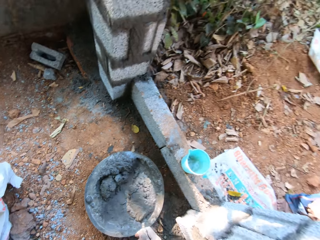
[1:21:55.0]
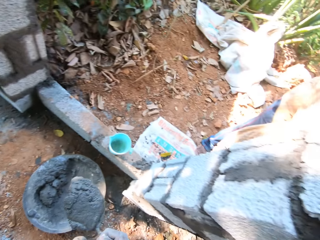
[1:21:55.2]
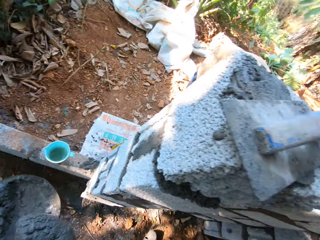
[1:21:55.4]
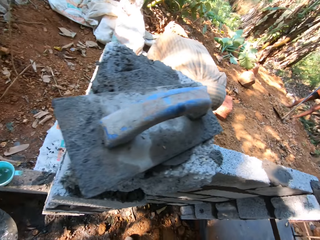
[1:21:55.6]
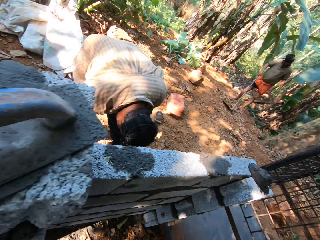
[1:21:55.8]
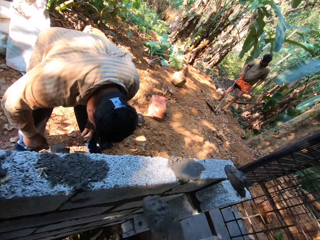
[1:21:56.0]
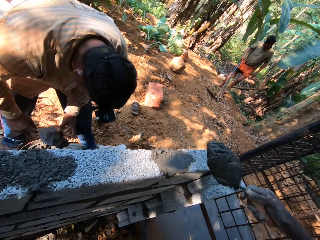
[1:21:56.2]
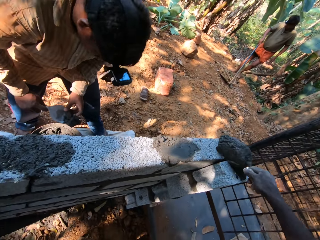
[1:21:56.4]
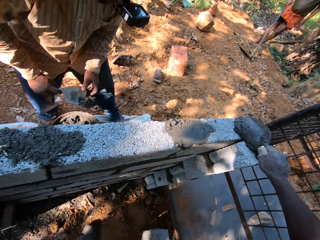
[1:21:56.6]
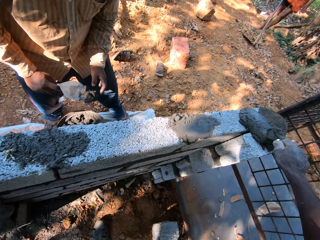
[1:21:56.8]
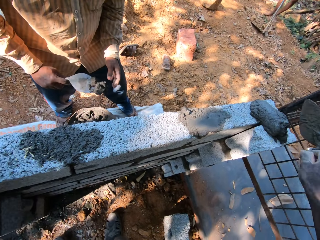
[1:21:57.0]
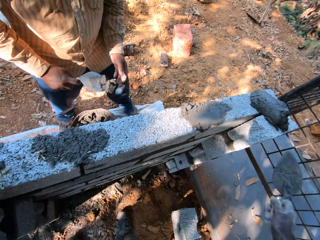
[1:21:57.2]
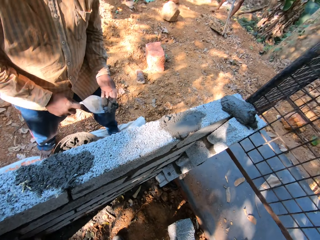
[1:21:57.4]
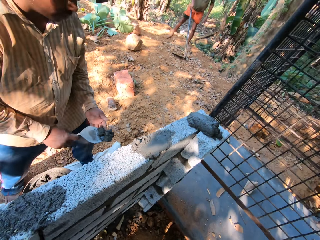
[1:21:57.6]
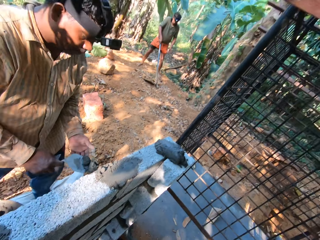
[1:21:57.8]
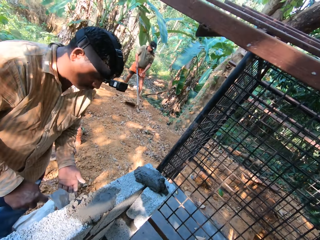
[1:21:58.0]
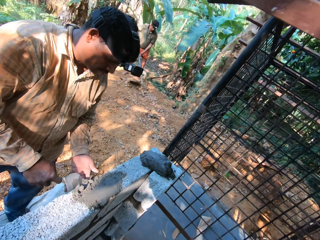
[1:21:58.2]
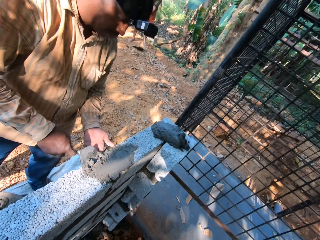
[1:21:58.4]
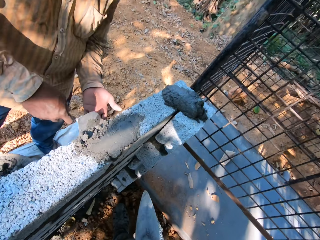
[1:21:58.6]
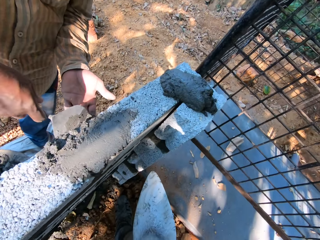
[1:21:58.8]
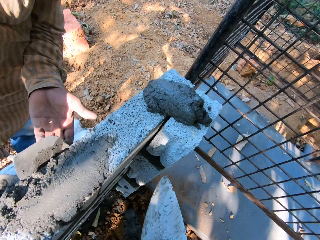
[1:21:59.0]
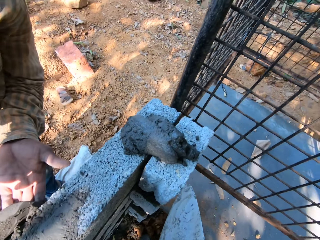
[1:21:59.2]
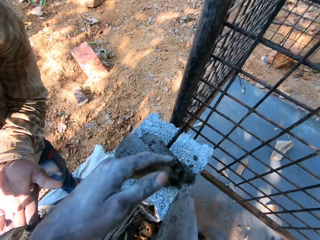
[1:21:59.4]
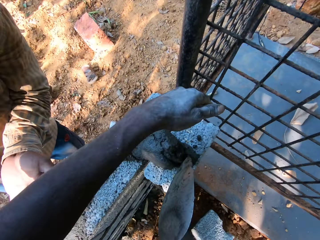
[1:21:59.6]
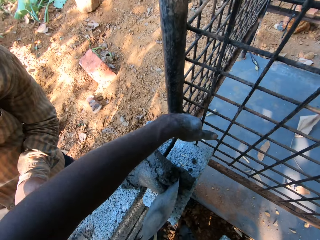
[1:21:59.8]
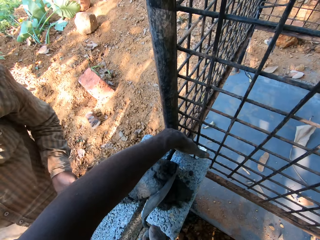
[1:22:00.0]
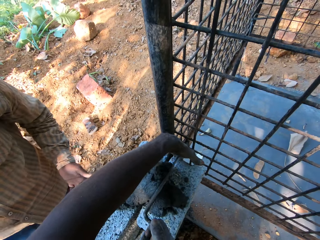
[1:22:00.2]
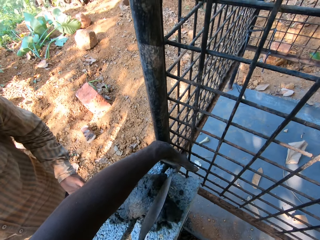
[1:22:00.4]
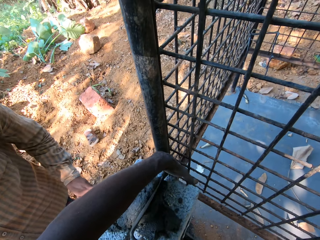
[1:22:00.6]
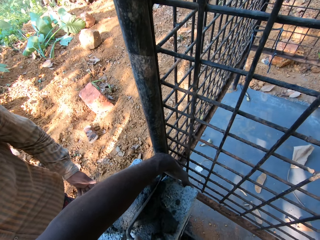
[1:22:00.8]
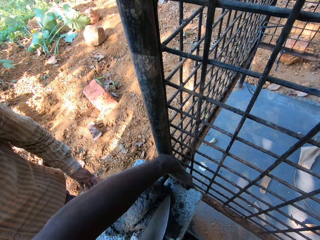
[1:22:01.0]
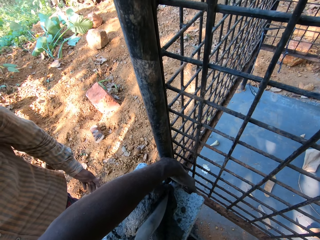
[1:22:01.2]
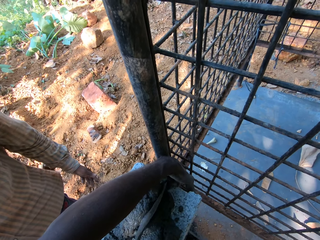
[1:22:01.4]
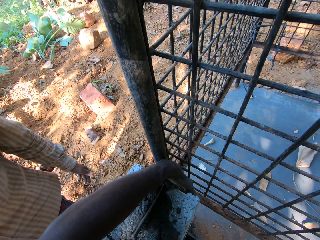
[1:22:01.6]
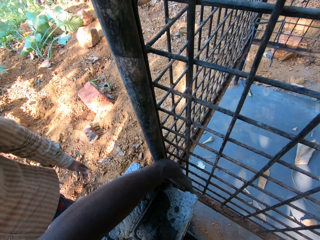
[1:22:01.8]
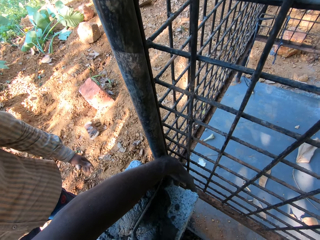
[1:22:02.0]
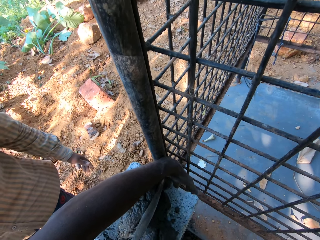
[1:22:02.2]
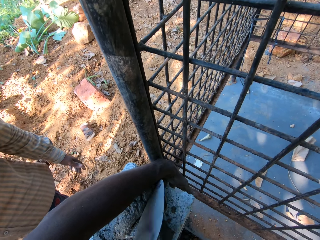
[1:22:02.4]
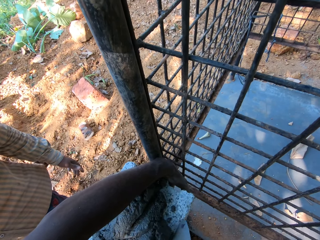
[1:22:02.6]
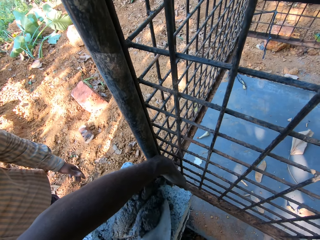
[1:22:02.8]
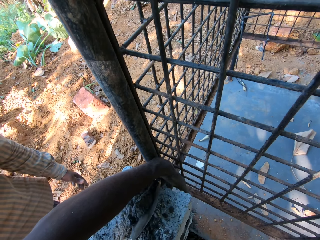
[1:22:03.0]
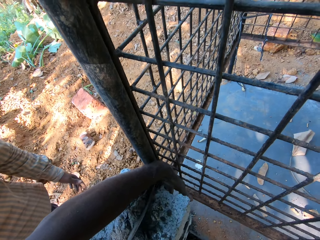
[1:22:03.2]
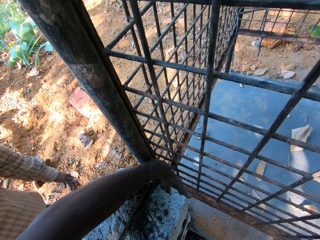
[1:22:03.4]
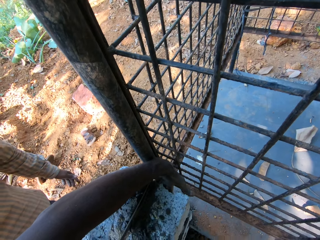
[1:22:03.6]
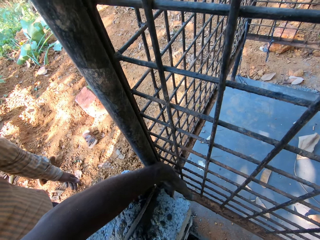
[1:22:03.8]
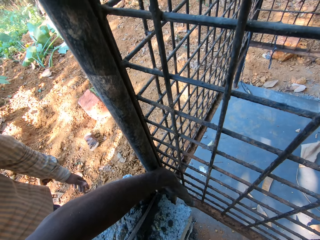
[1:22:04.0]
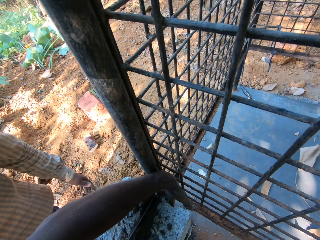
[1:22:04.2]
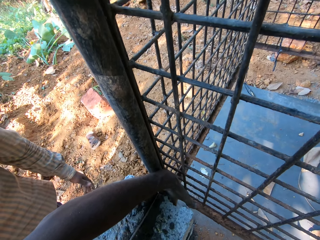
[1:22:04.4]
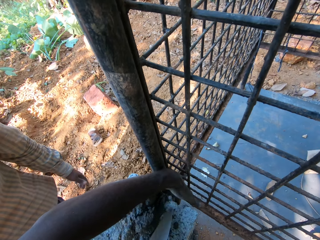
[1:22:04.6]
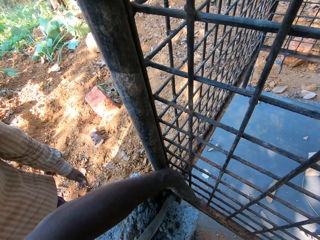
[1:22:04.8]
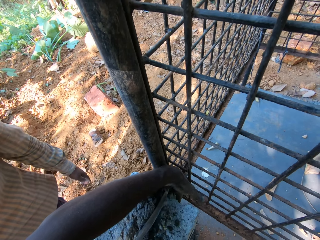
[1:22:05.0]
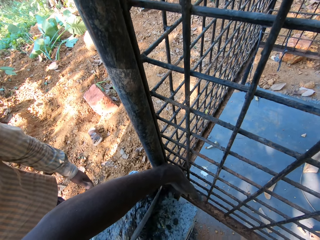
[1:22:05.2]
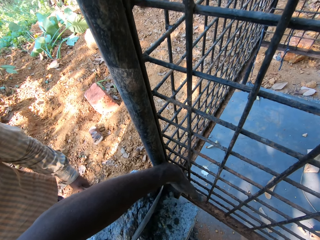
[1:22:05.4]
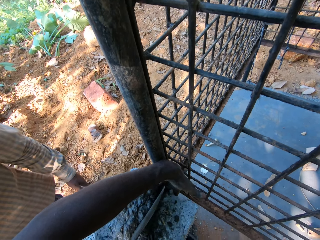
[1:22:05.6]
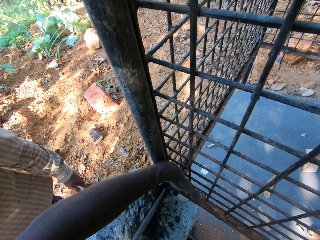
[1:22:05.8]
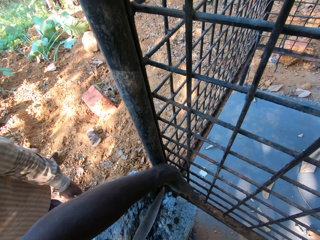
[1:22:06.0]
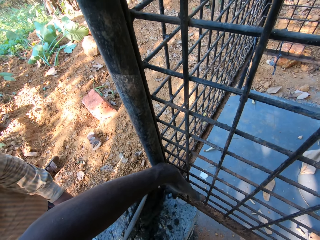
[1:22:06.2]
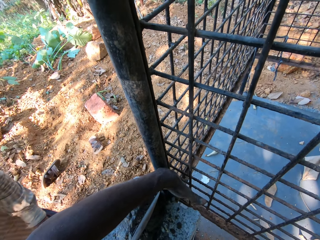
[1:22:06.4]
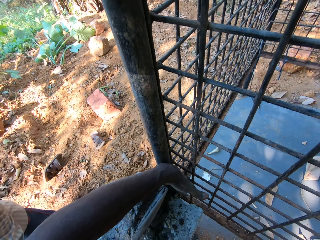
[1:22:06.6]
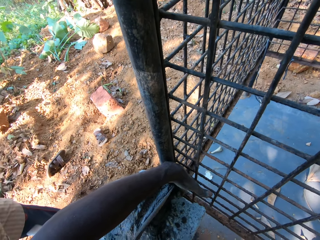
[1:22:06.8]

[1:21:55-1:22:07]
A man scoops cement mortar from the head pan of cement mortar on the ground with the brick trowel in his right hand. The camera wearer pours the cement mortar on the brick trowel in his right hand on the bricks. The man plasters the cement mortar on the wall with the brick trowel. The camera wearer spreads cement evenly inside the stone with the brick trowel. He fills the bricks' perpends with the cement mortar with the brick trowel in his right hand. He touches the stone.

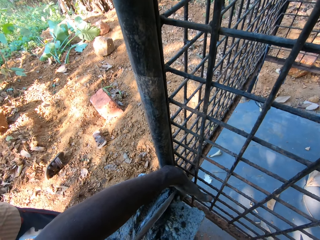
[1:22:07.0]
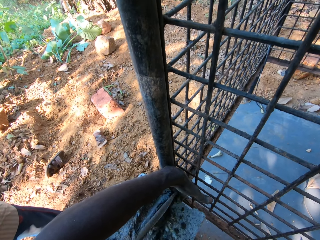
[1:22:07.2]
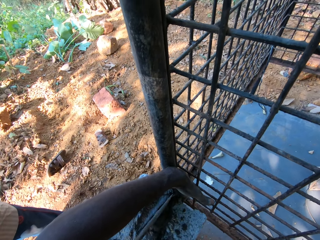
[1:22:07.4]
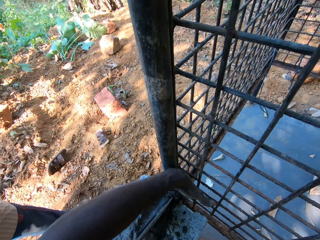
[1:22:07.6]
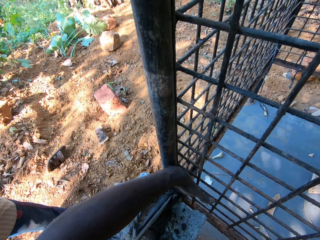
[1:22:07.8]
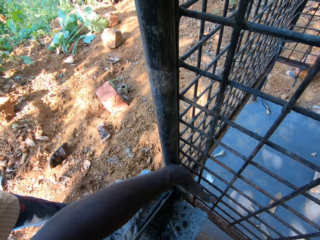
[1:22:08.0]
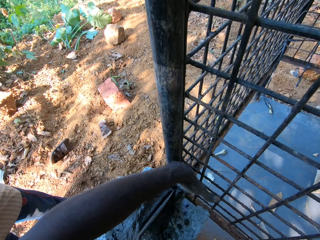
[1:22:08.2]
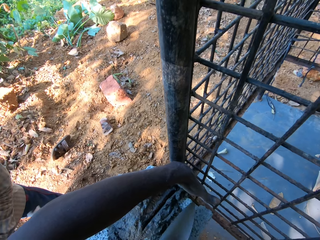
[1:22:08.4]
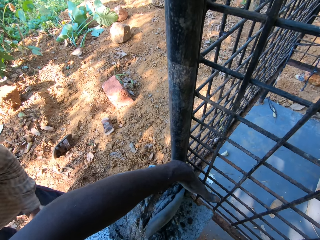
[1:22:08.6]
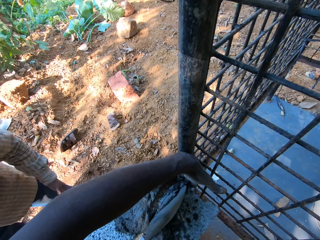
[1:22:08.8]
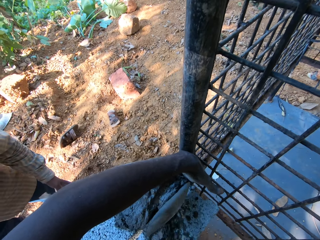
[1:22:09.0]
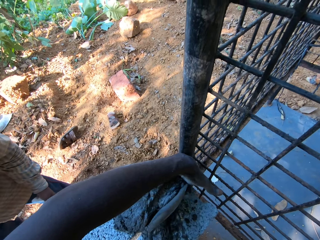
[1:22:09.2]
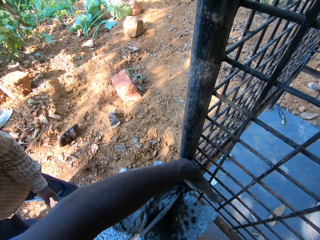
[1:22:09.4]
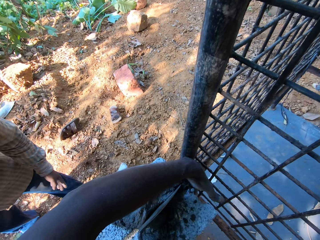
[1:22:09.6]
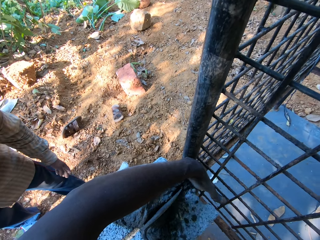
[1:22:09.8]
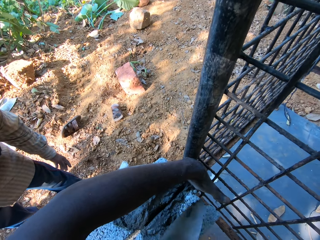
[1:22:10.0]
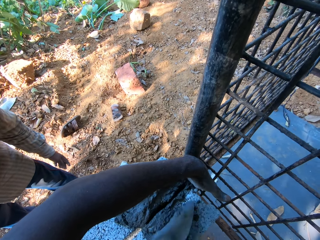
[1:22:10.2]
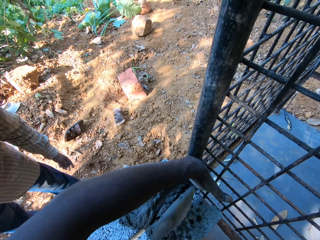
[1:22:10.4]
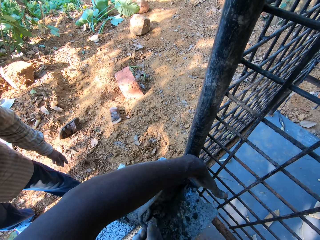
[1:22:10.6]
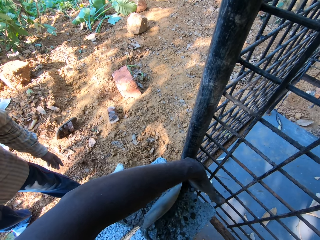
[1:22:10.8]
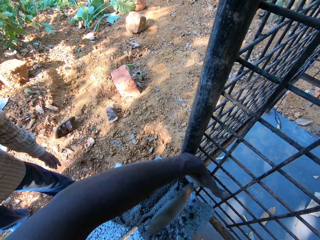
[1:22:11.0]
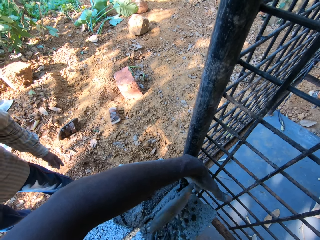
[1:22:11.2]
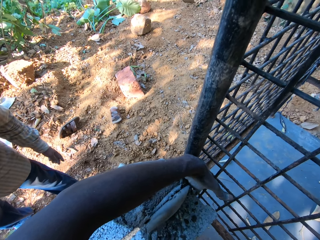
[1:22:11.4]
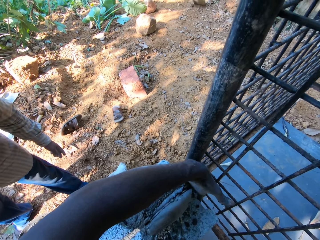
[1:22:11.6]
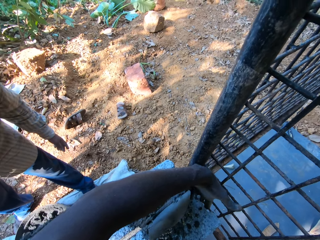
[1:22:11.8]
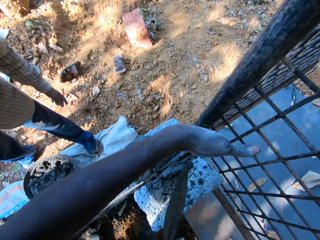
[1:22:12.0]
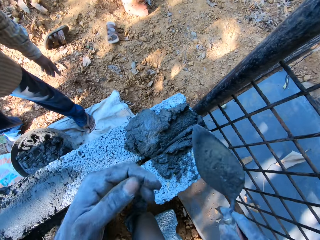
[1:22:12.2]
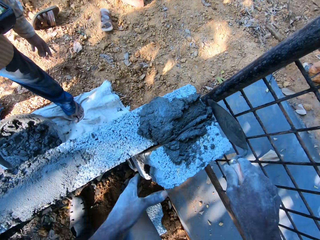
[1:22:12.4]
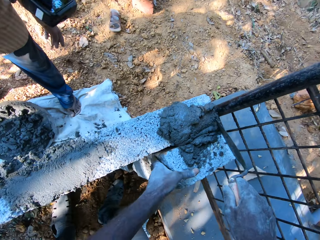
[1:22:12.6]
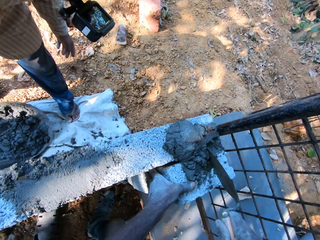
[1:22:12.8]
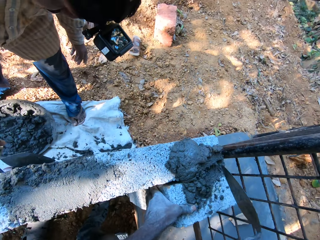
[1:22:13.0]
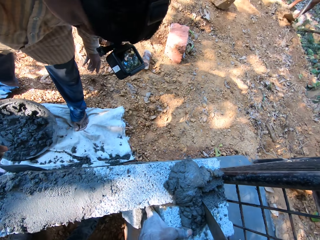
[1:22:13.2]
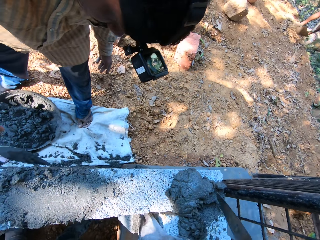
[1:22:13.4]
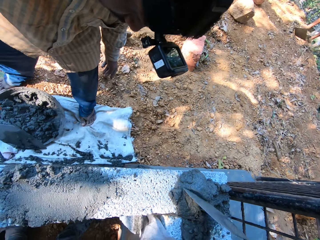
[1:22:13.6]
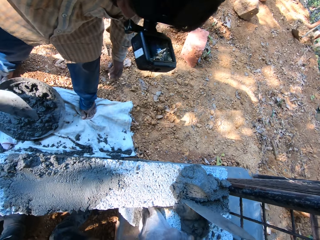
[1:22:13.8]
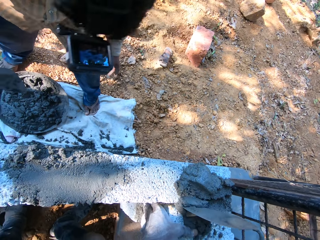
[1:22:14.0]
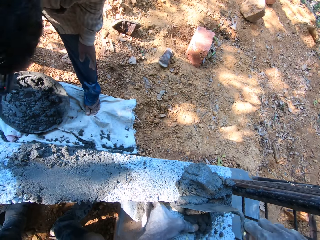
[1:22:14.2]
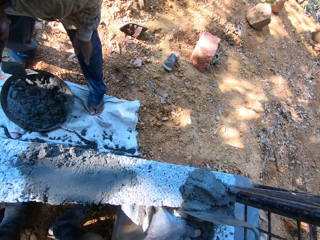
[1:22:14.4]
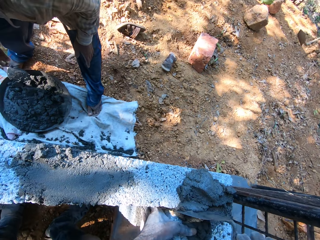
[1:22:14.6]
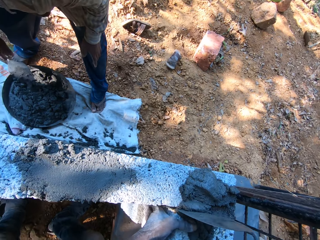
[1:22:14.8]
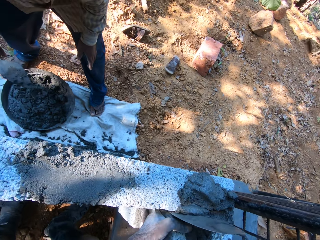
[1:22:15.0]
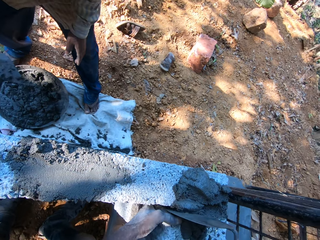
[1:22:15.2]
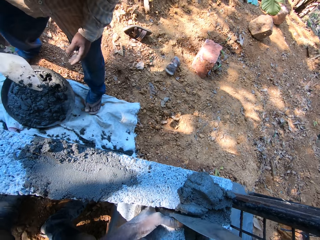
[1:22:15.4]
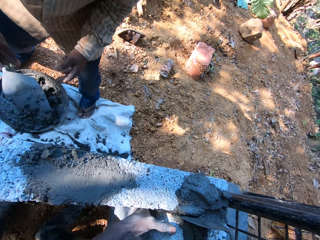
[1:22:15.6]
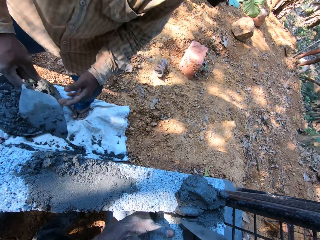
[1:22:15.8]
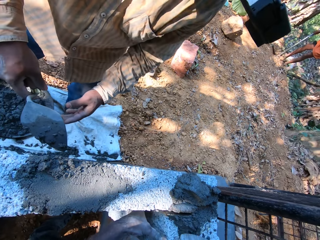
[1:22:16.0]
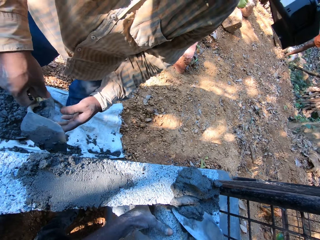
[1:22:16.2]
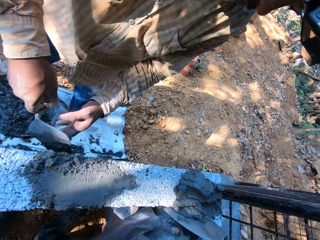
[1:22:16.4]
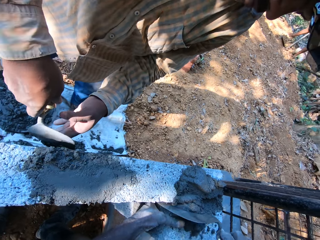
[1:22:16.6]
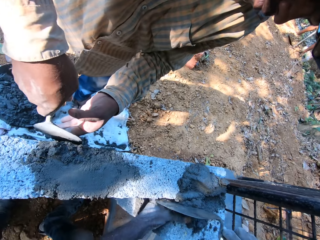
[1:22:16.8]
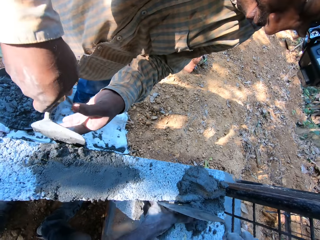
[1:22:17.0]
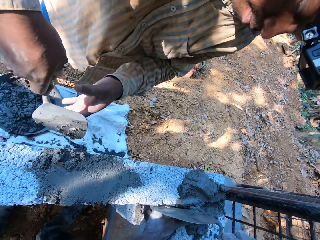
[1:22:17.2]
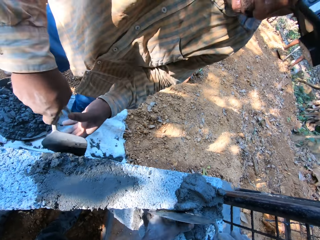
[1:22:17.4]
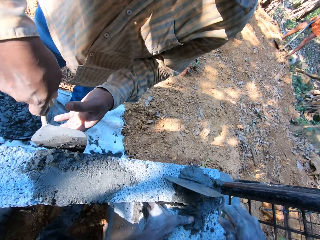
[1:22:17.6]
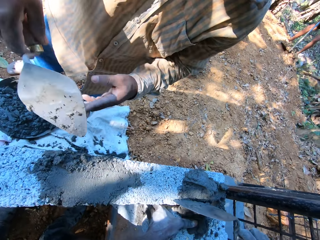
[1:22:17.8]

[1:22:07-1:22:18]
A man scoops cement mortar from the head pan of cement mortar on the ground with the brick trowel in his right hand. The man smoothens the cement with the brick trowel. The man plasters the cement mortar on the wall with the brick trowel.
